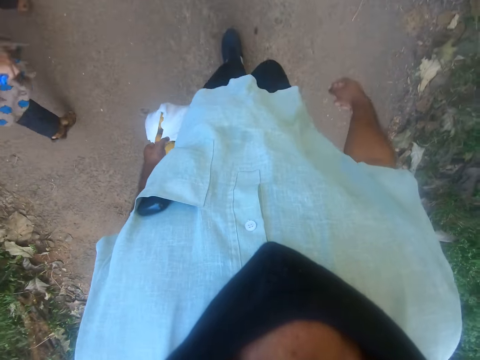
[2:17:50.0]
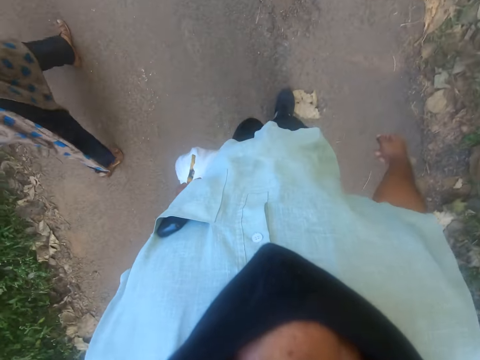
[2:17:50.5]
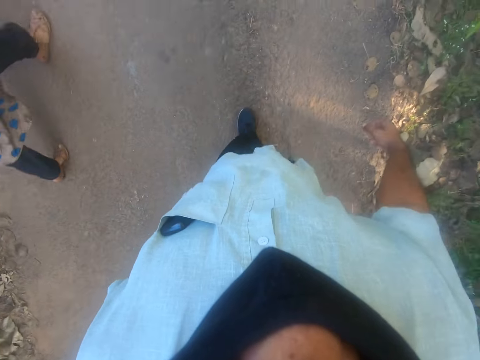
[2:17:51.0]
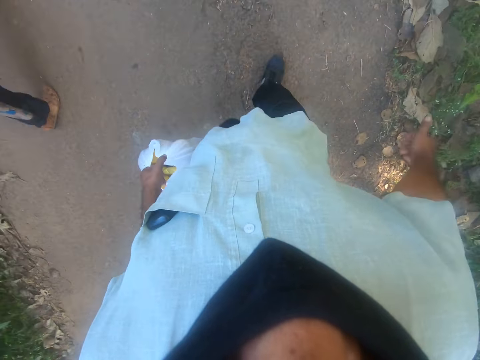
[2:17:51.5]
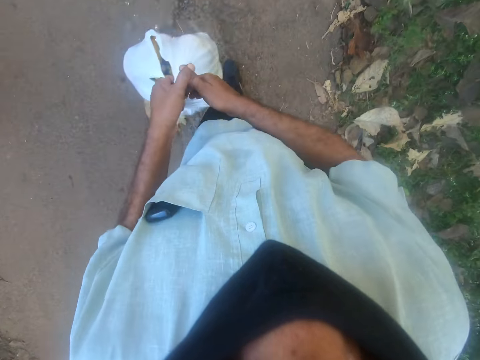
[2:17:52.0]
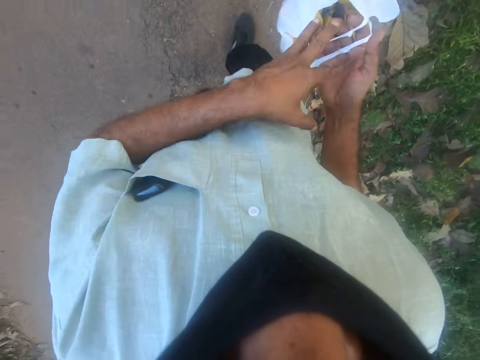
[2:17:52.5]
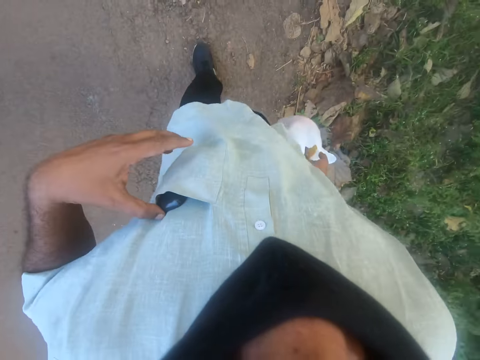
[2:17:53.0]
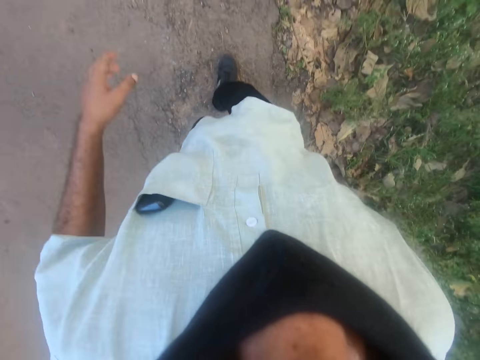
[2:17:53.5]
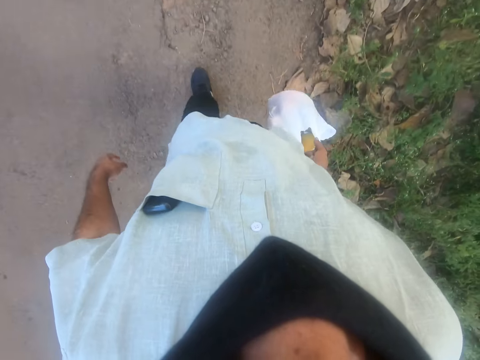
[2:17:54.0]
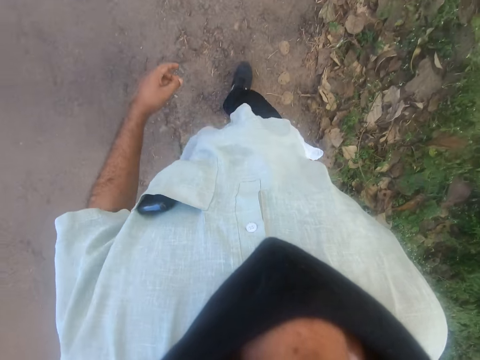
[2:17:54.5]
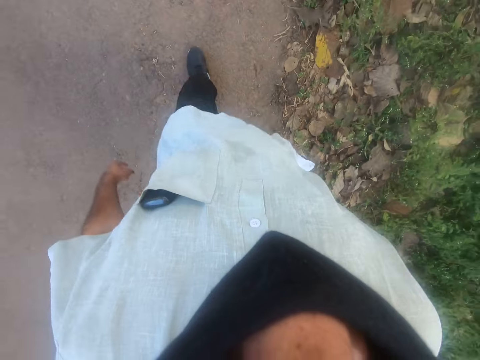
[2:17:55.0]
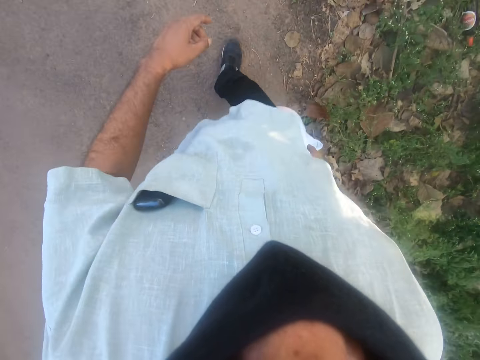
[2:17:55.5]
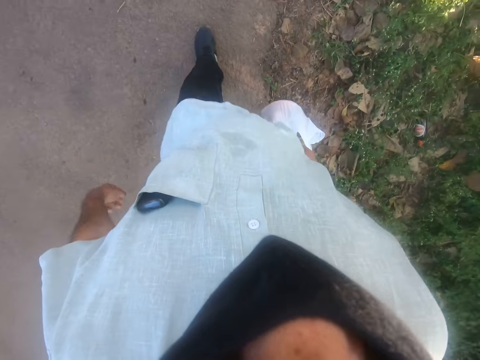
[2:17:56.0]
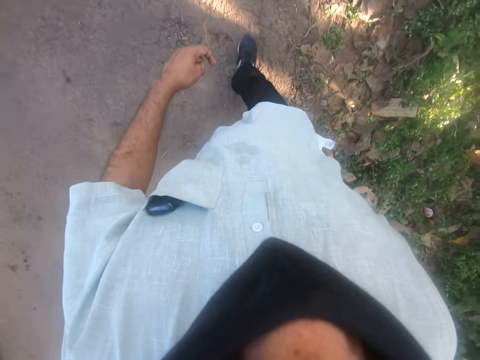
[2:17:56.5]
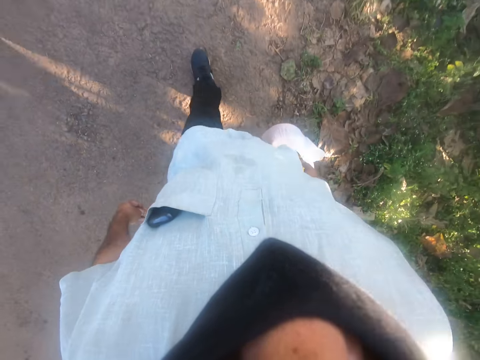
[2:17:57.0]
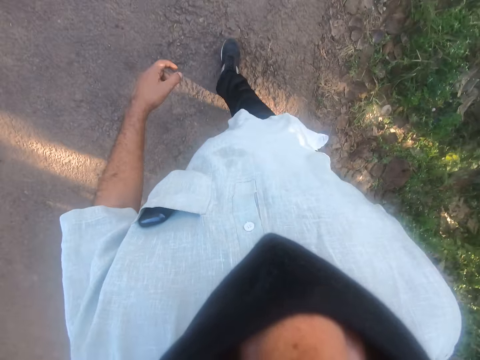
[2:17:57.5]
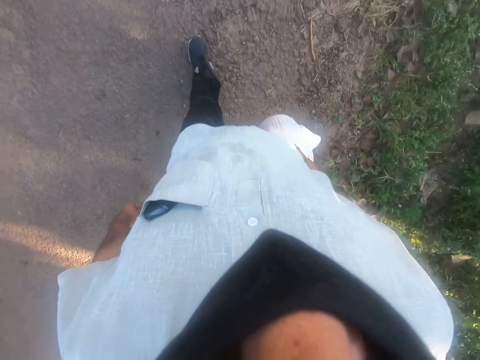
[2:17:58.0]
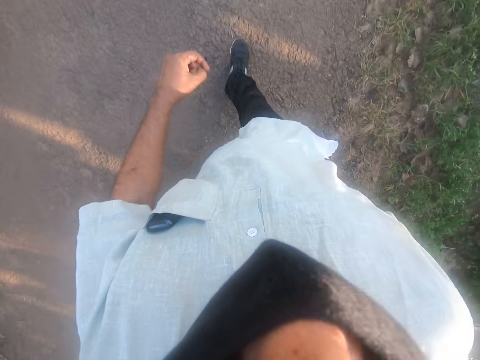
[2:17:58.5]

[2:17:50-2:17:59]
The camera wearer moves the nylon bag in his left hand to his right hand. He touches the phone in his breast pocket with his left hand. He walks with a person on the road.

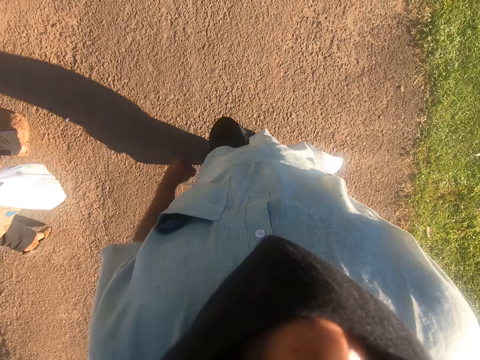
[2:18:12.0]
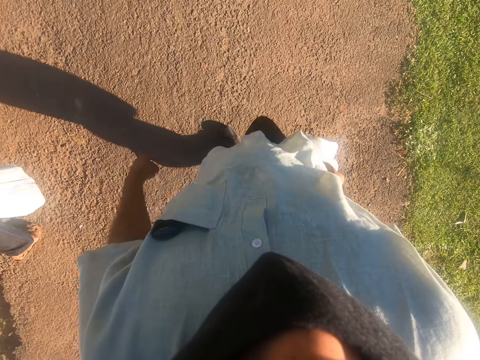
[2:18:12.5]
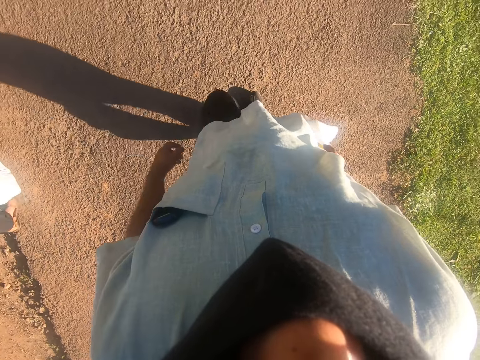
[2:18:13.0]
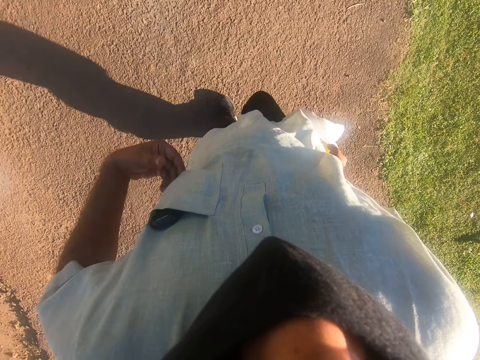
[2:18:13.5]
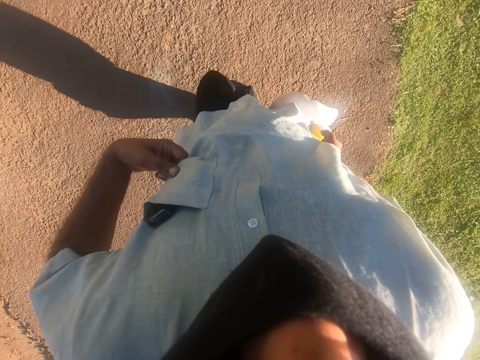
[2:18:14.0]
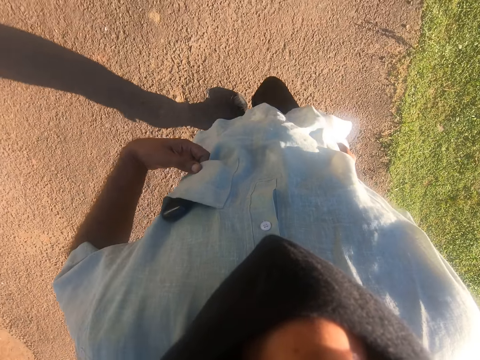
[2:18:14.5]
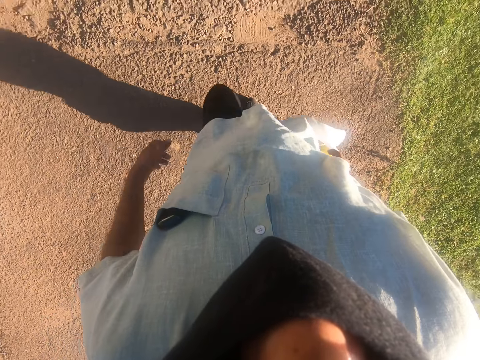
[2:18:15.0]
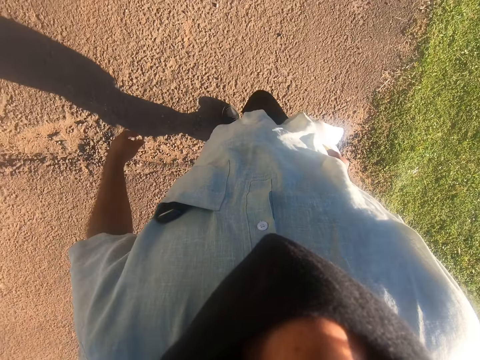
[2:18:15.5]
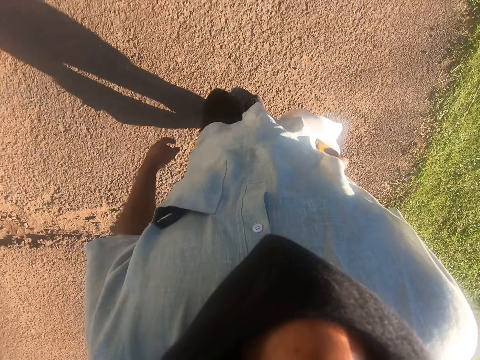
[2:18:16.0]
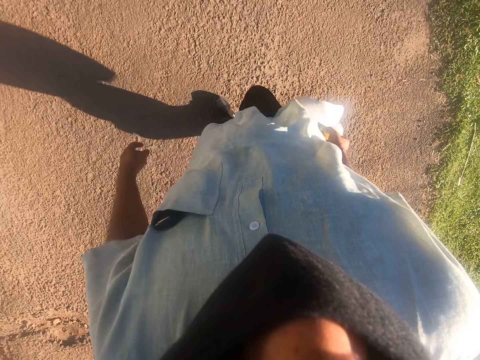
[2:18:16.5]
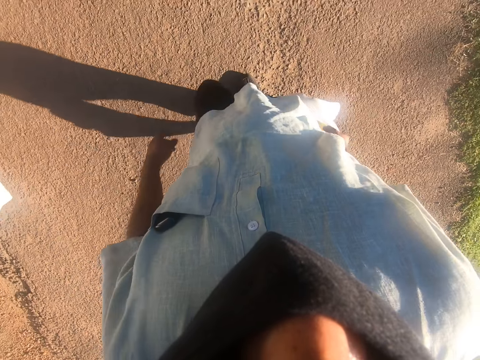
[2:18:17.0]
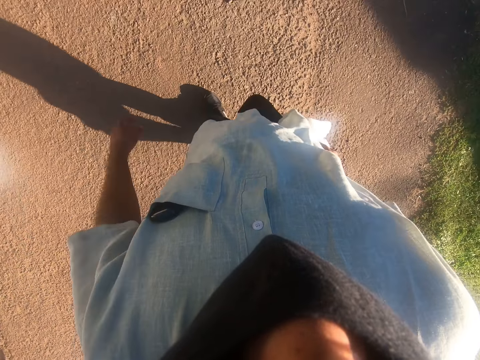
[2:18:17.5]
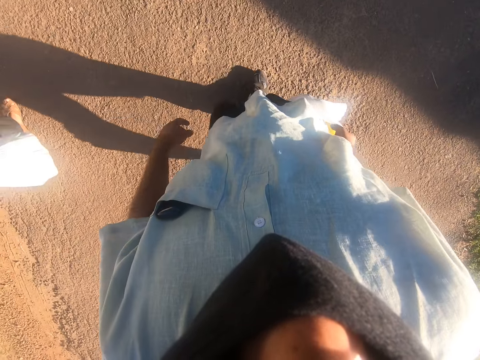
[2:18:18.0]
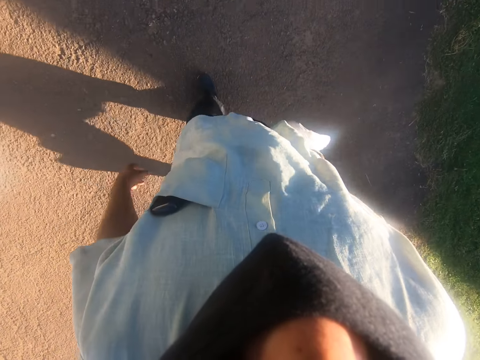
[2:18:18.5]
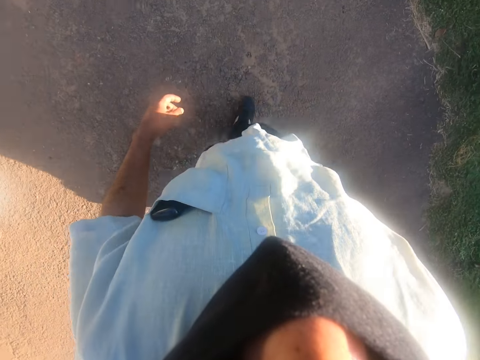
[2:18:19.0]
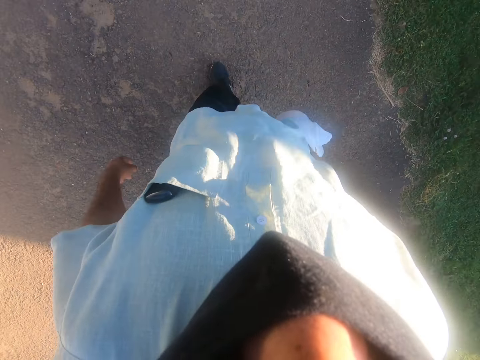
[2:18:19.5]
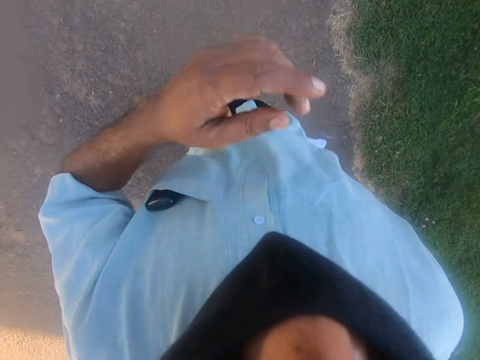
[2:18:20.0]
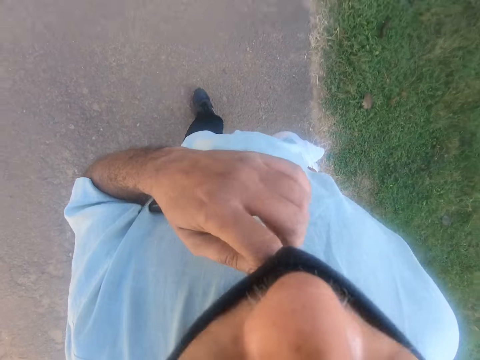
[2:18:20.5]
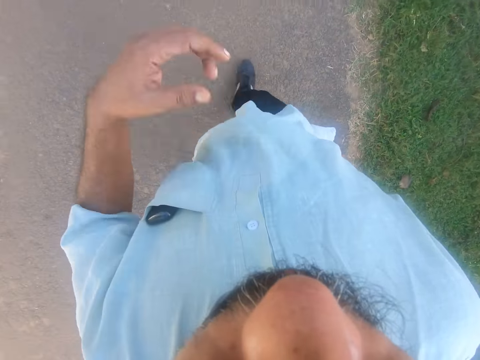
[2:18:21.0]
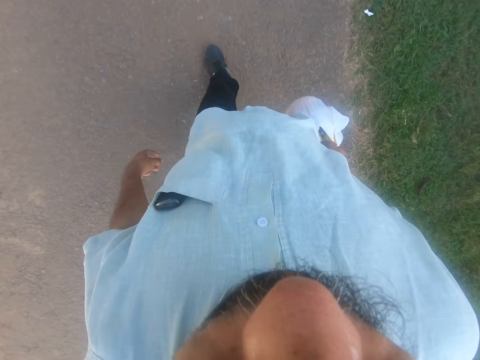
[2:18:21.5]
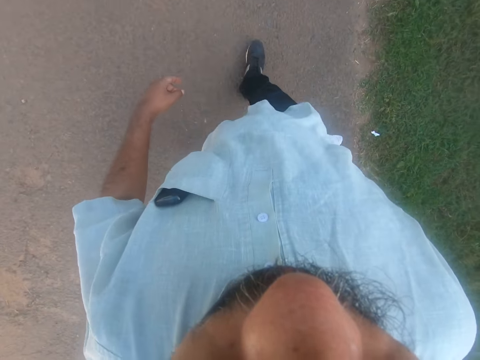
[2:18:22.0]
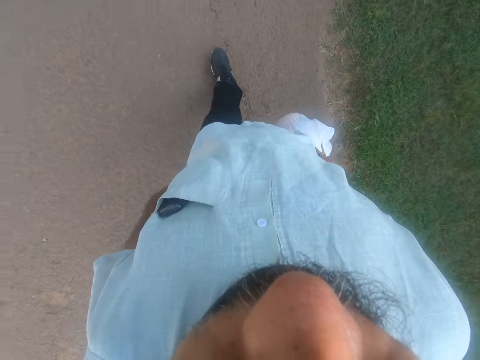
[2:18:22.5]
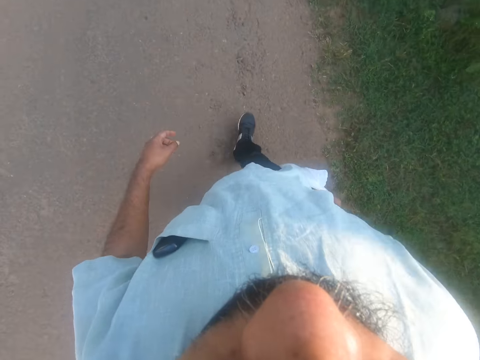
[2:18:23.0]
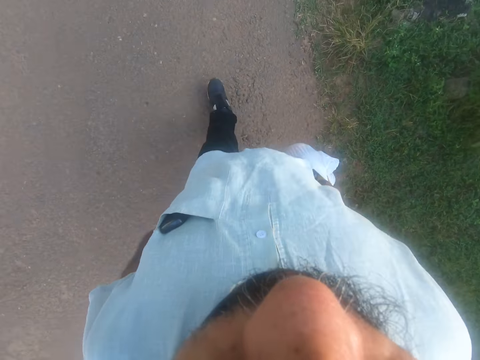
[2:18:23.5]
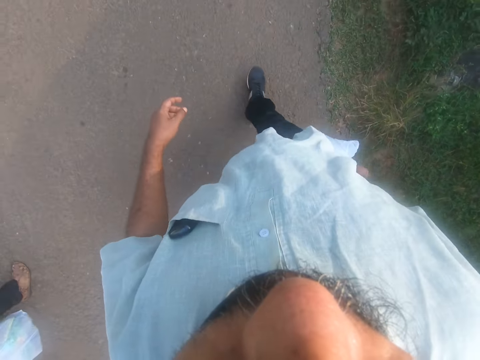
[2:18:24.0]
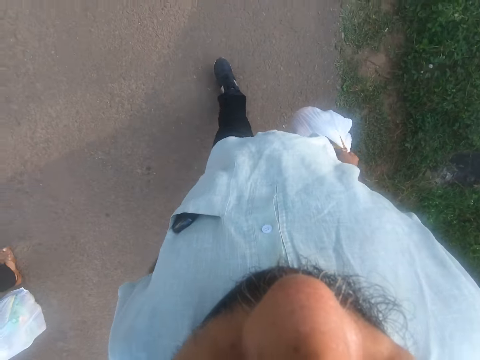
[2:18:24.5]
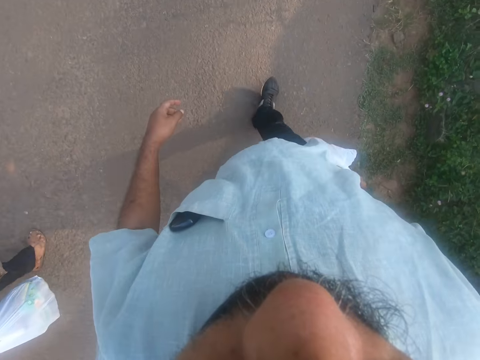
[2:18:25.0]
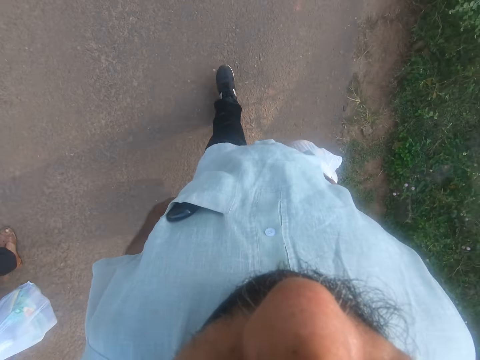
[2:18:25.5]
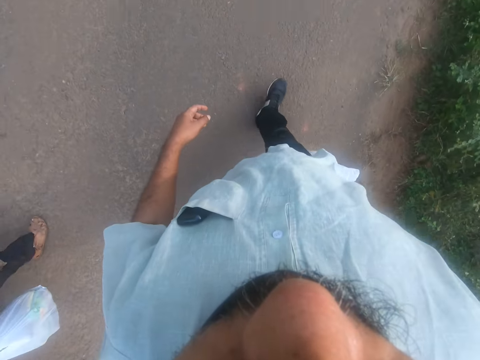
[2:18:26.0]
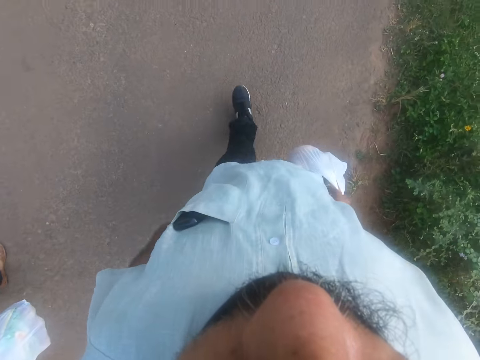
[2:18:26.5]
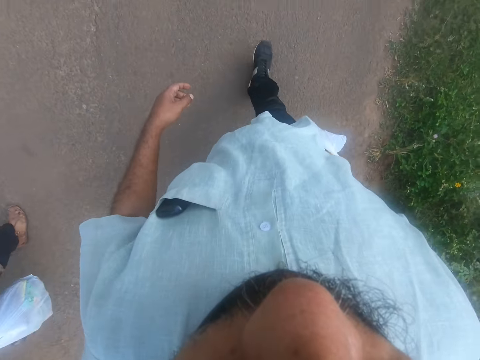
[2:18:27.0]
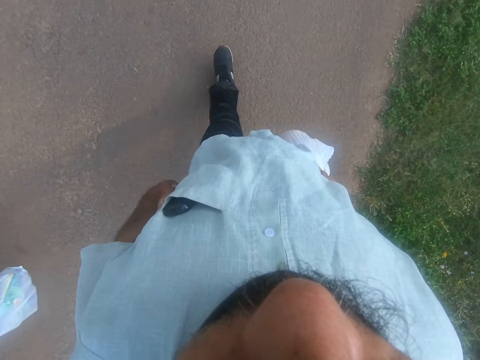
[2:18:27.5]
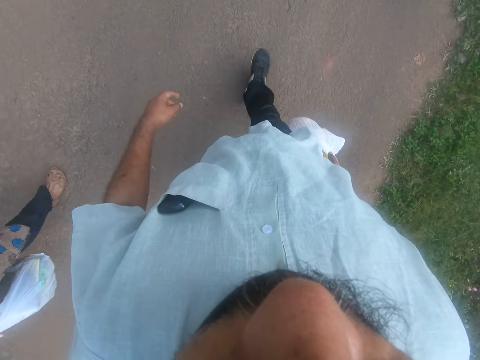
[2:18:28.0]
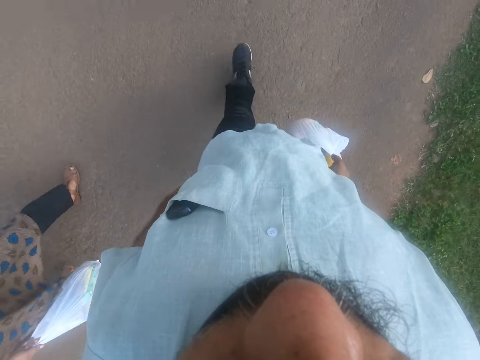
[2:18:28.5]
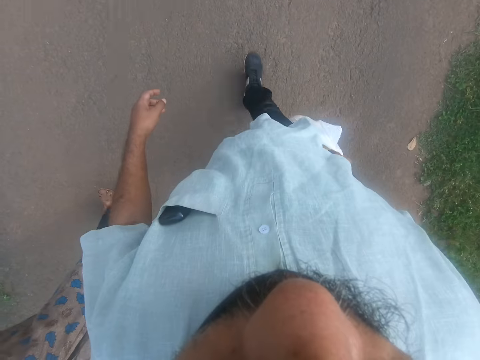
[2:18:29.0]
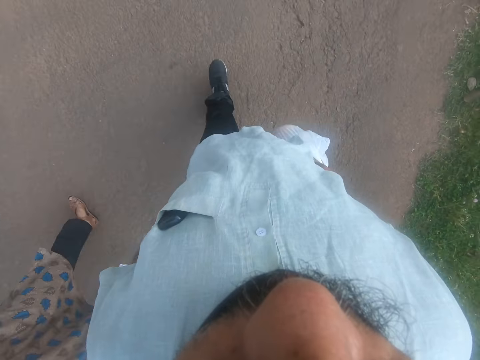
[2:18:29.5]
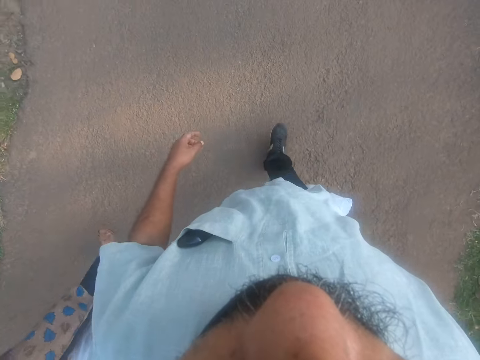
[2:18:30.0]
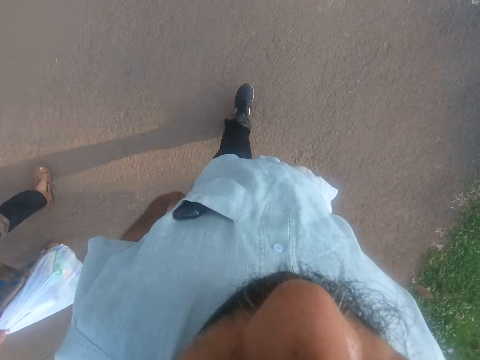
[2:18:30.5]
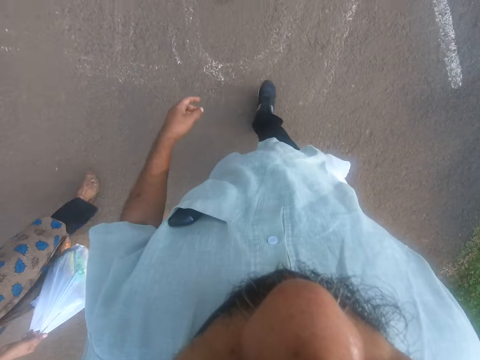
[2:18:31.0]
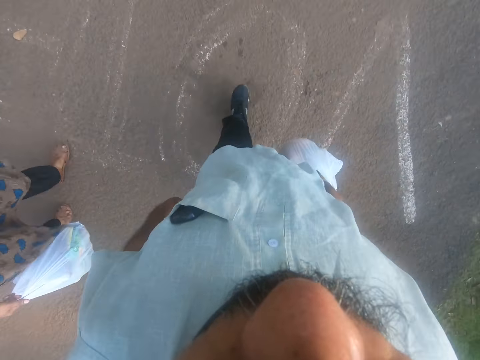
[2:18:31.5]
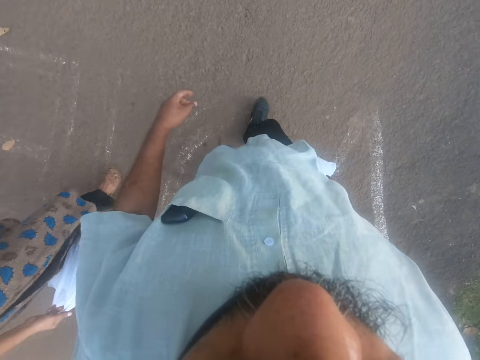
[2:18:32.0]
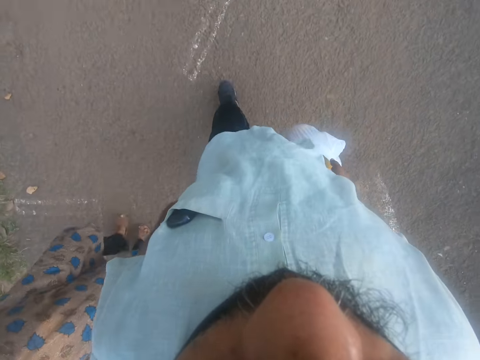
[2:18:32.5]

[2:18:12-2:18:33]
The camera wearer touches his breast pocket with his left hand. He holds the phone in the shirt pocket. He walks with a person on the road. He pulls a face mask on his face with his left hand. He removes the face mask with his left hand. He walks with the person on the road.
